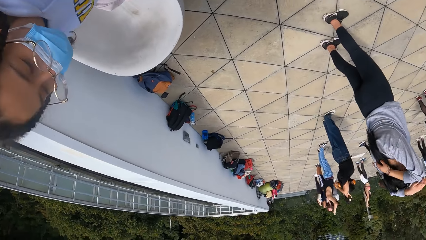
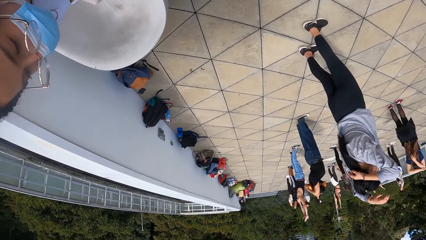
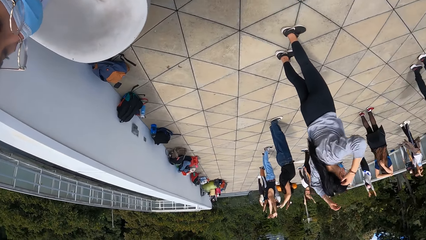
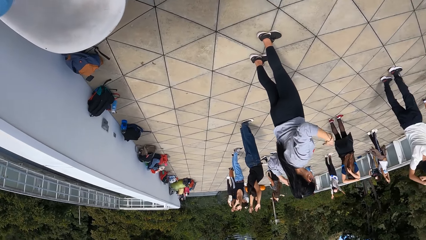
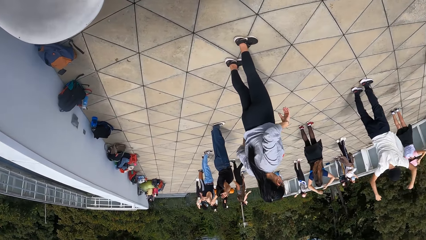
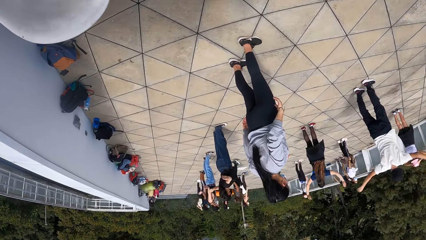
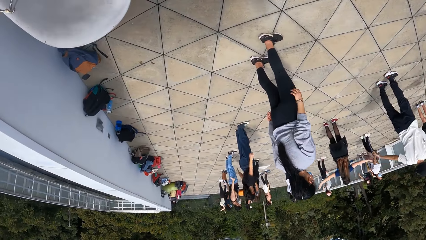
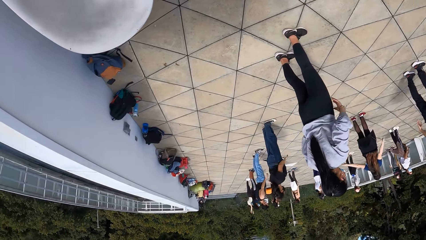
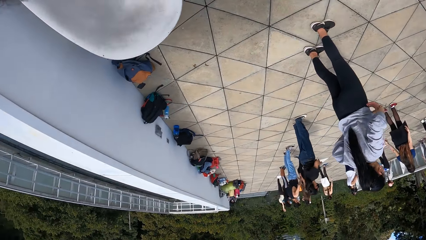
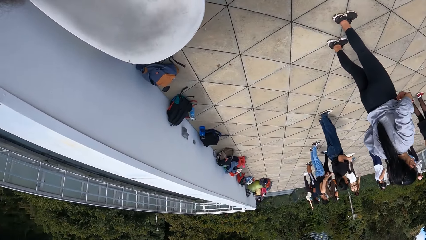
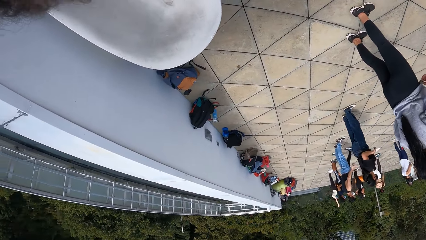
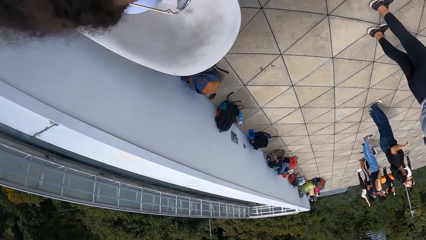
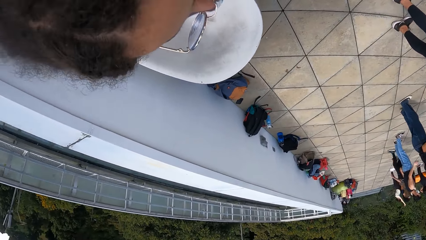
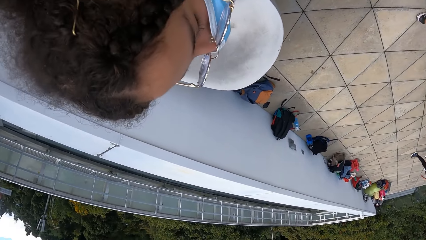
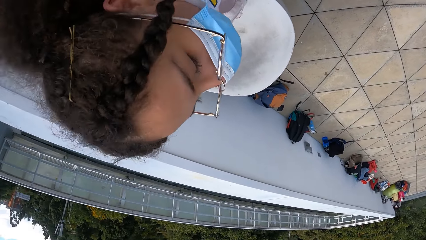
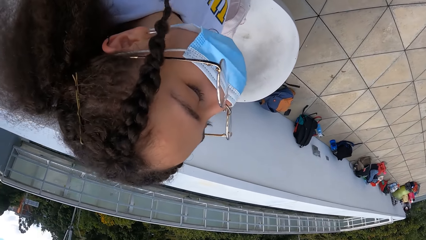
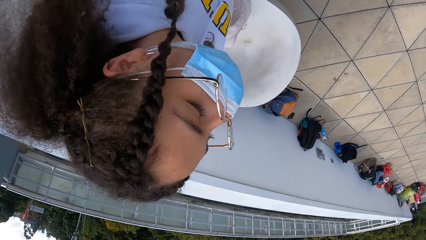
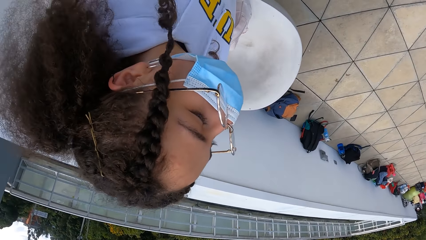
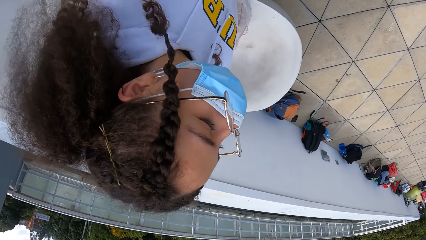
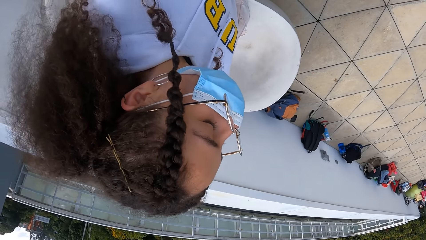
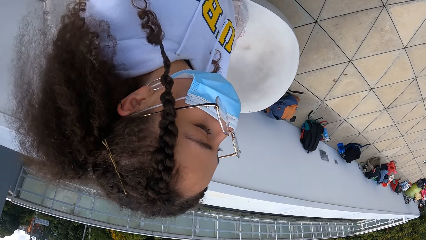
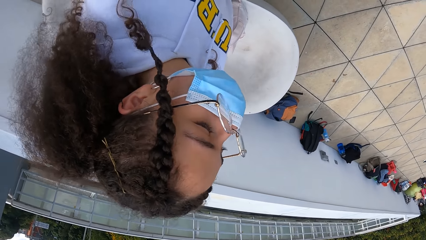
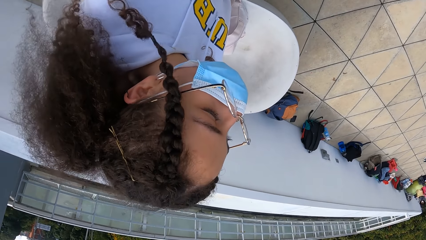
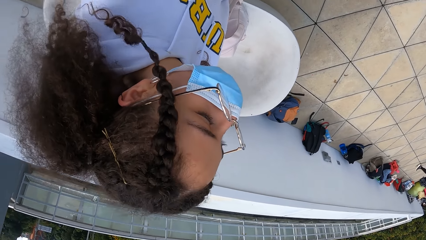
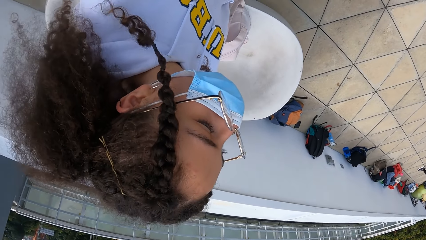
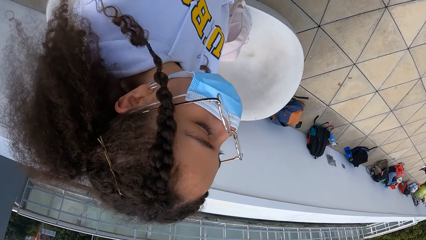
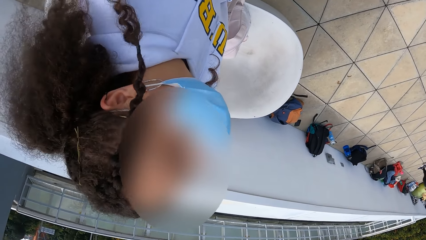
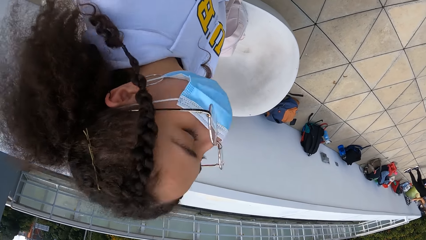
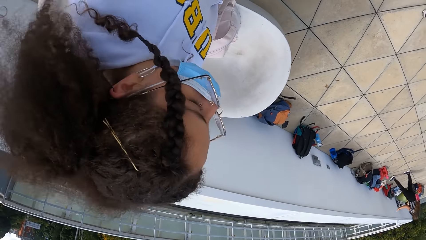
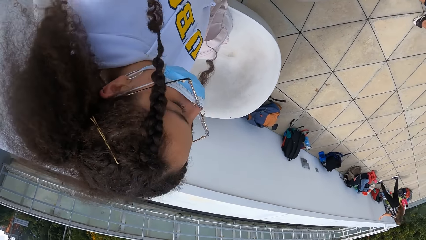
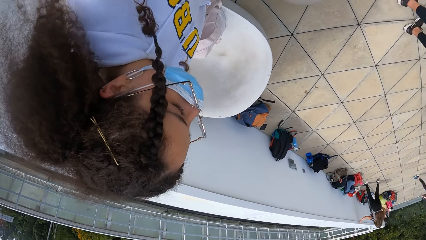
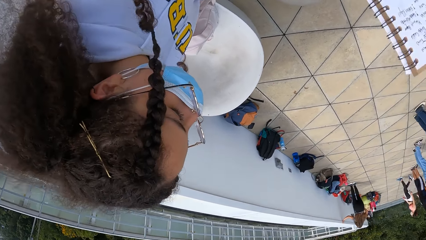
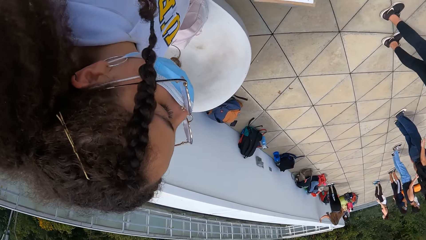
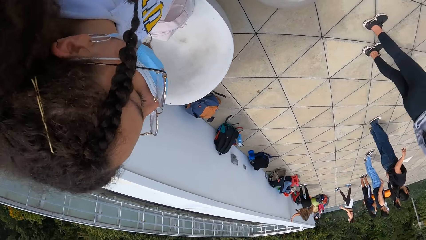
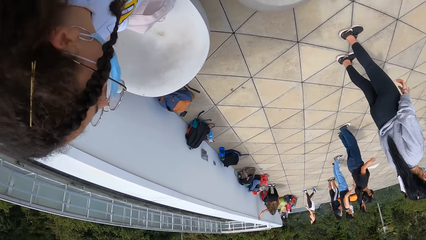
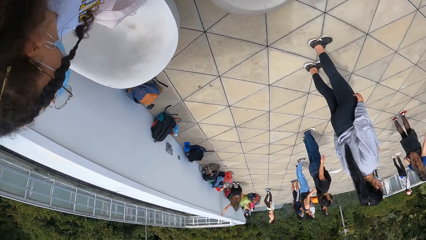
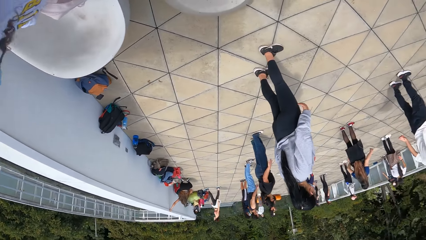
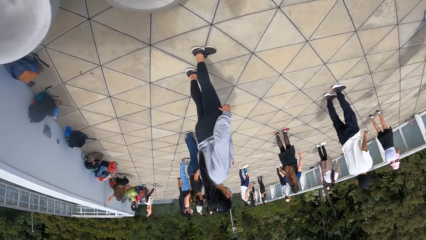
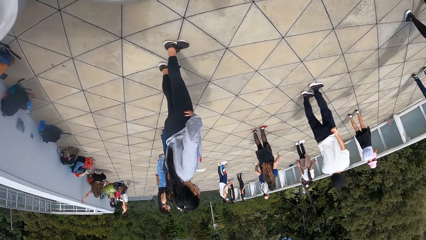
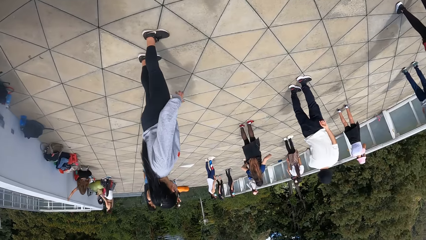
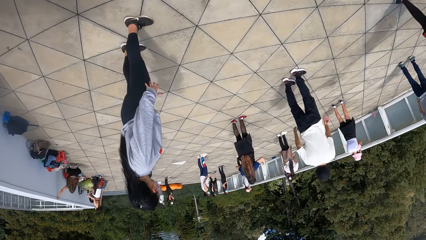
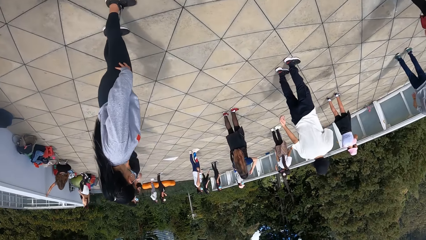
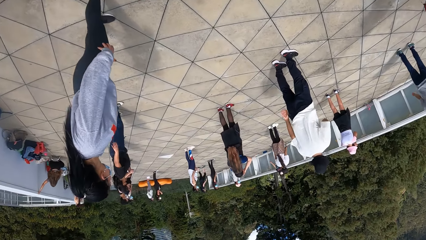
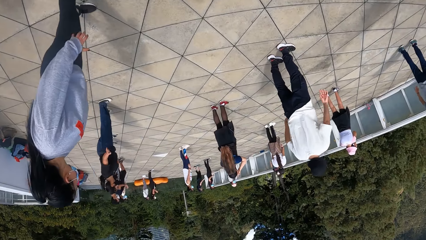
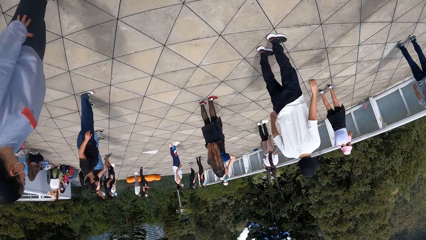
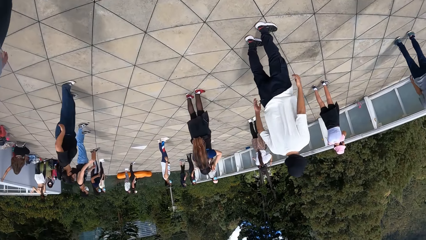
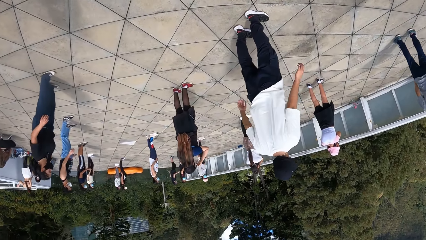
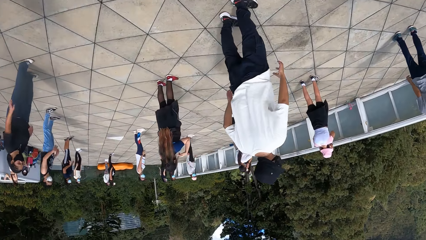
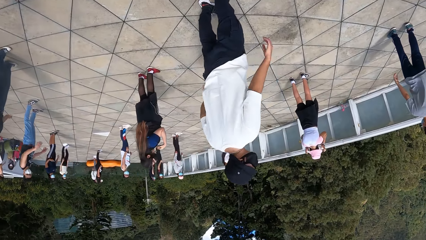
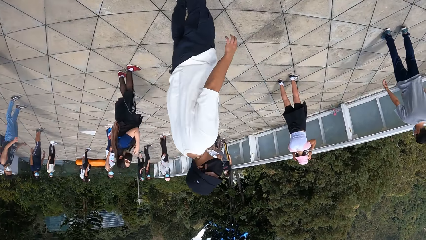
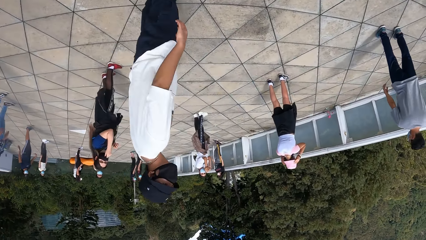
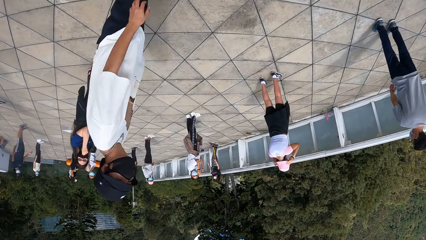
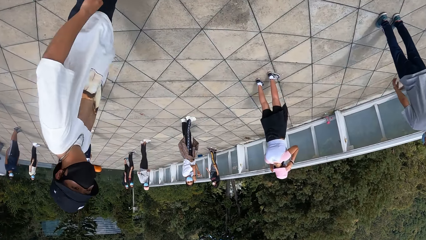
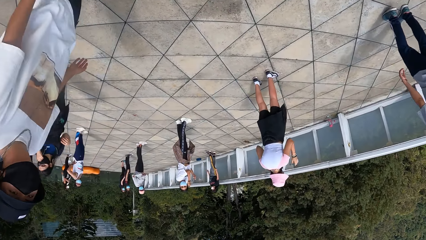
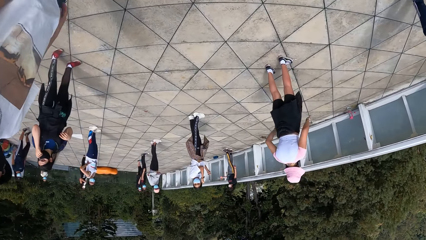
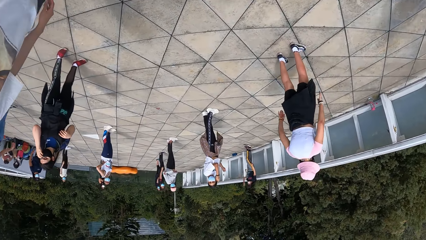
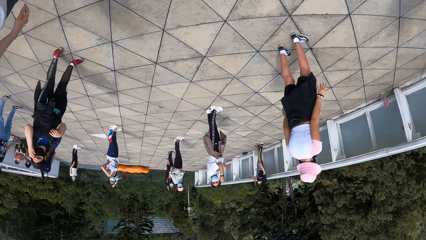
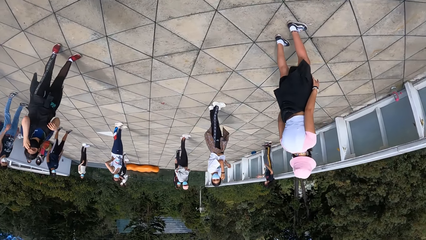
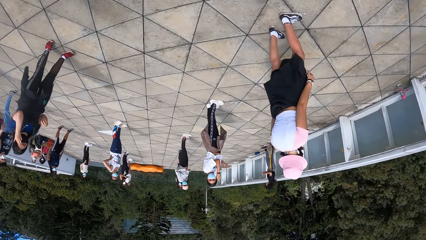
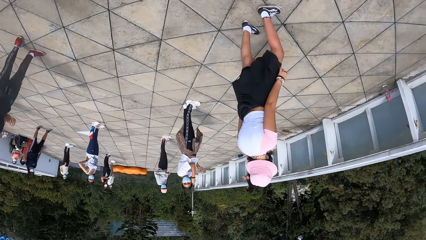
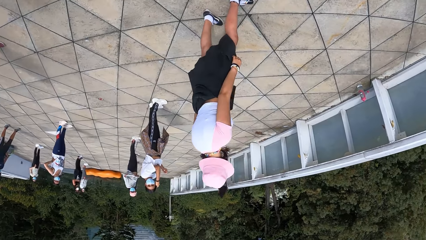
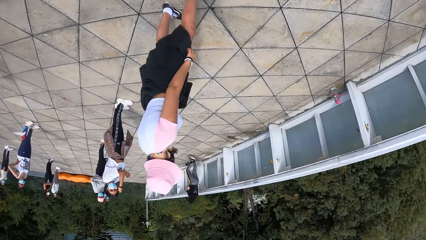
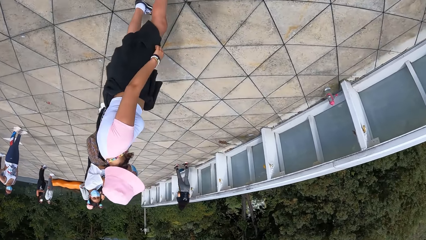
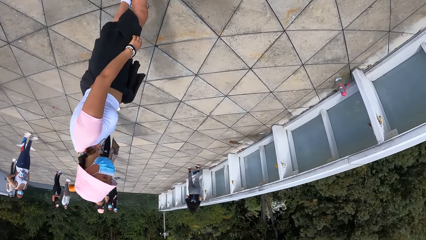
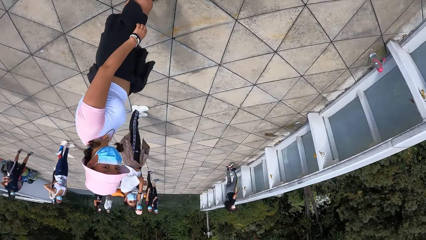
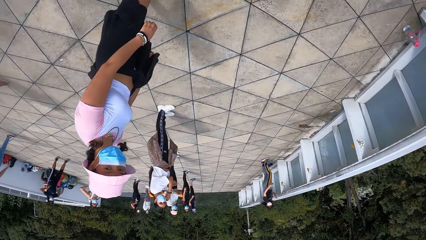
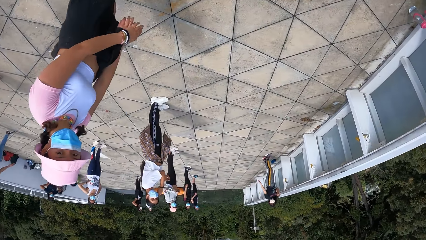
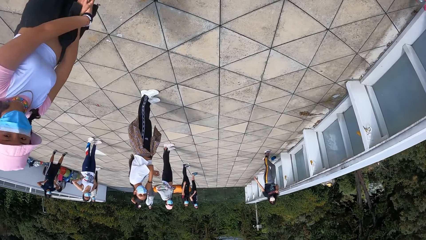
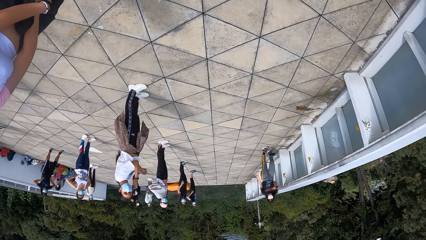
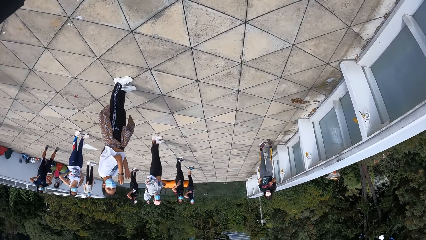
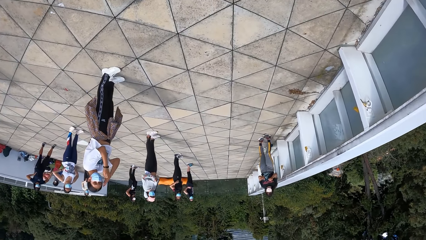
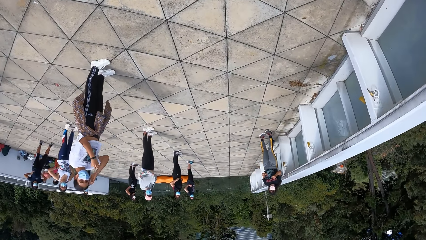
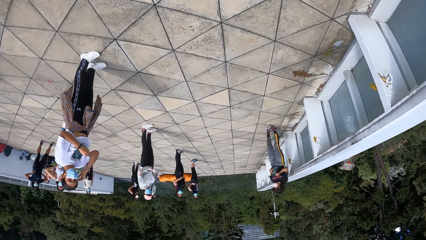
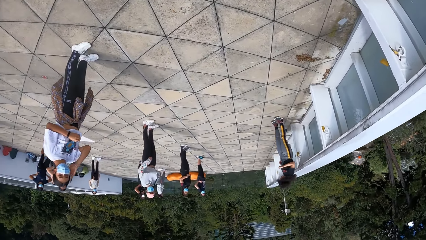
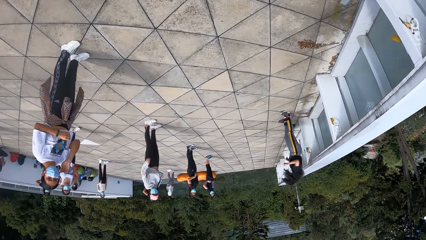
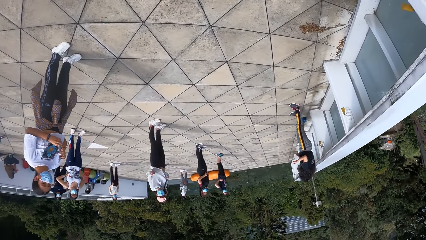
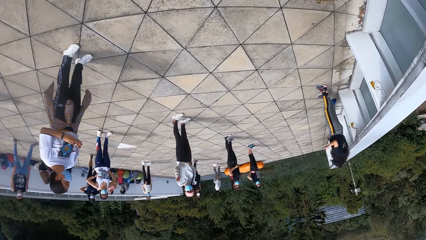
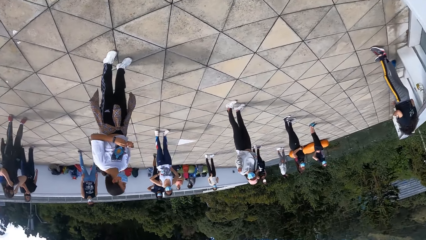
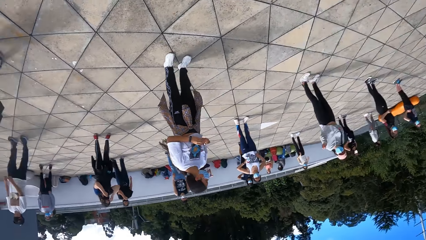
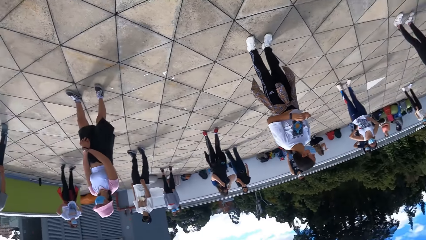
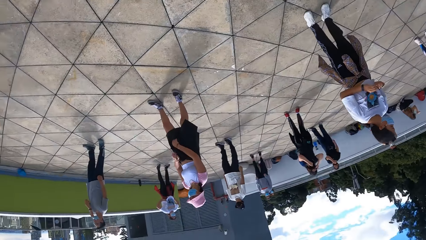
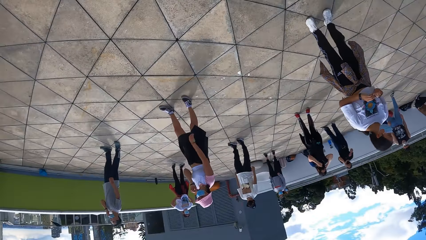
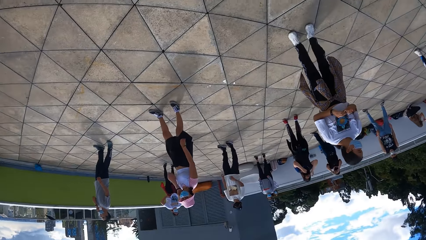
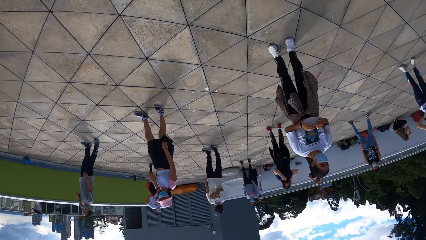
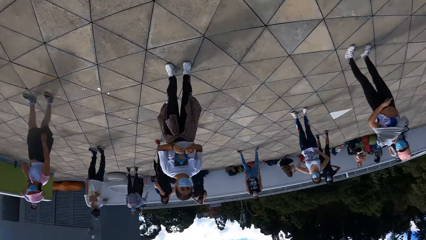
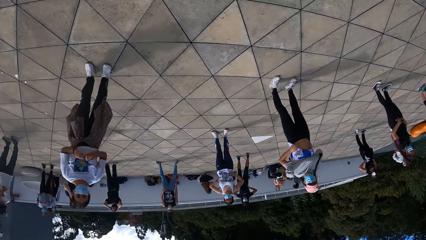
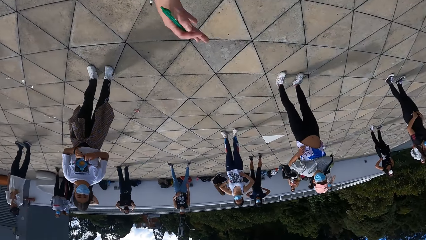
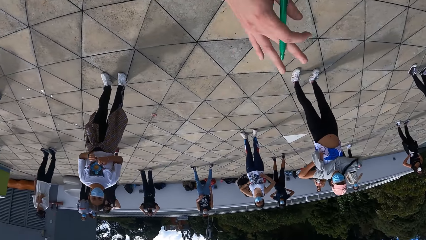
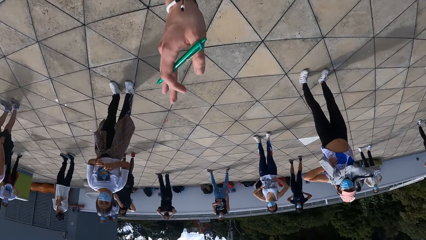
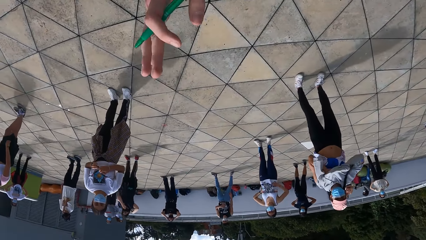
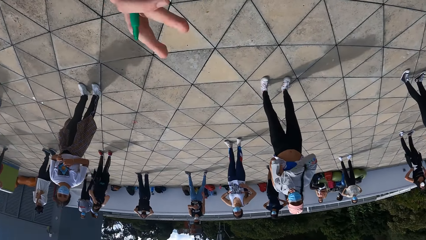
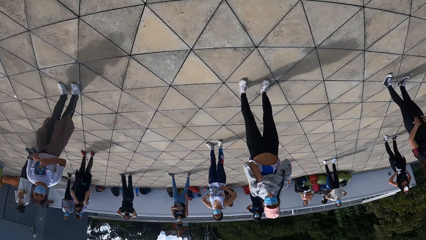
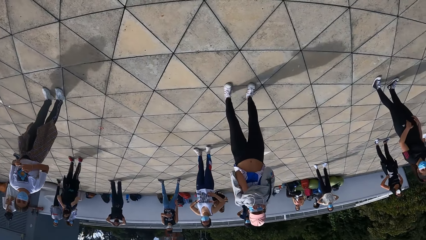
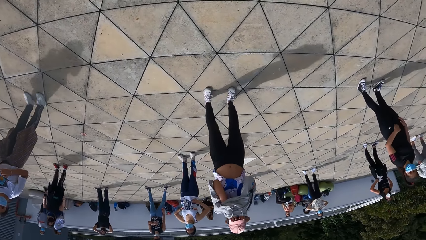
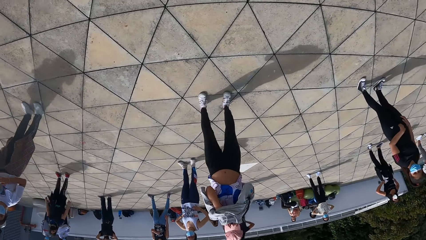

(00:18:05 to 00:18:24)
The camera wearer walks around the group of people on the rooftop. They turn around. They speak to a group of people and sway a hand.
